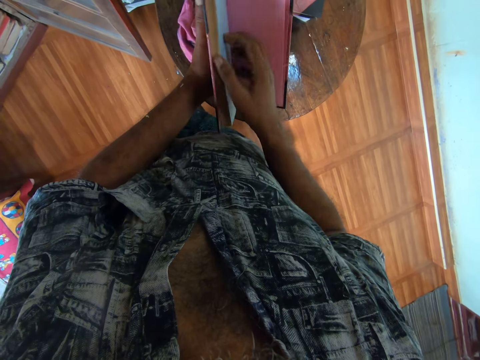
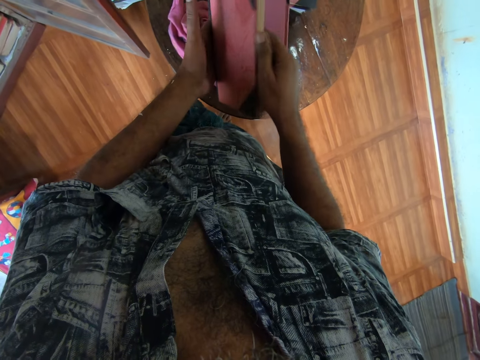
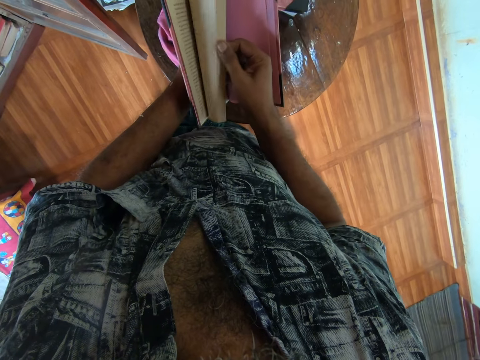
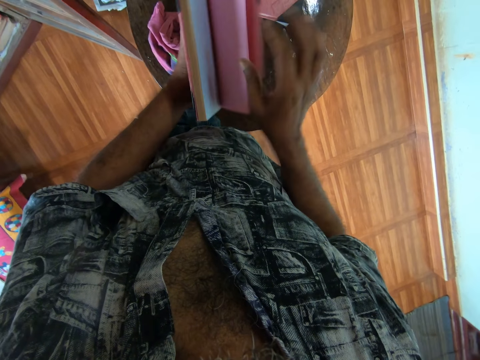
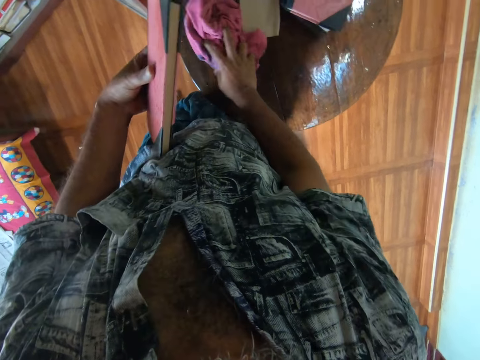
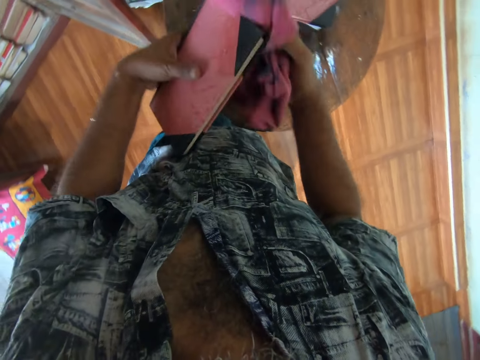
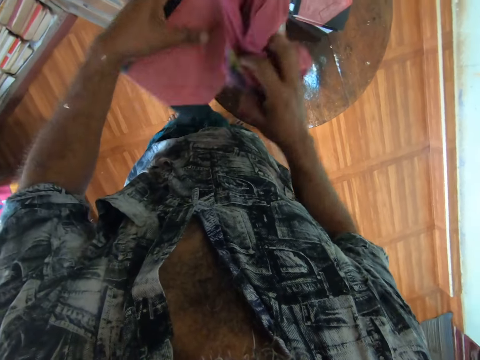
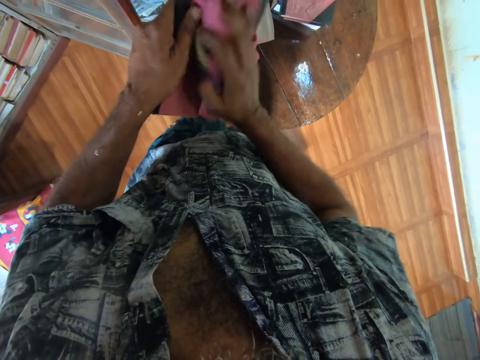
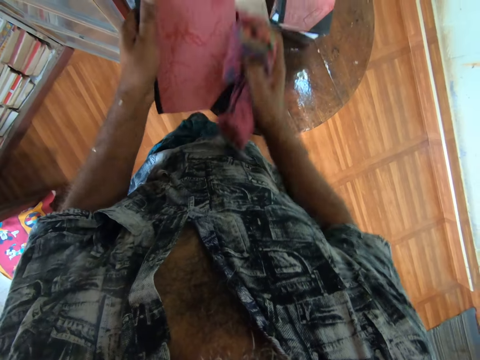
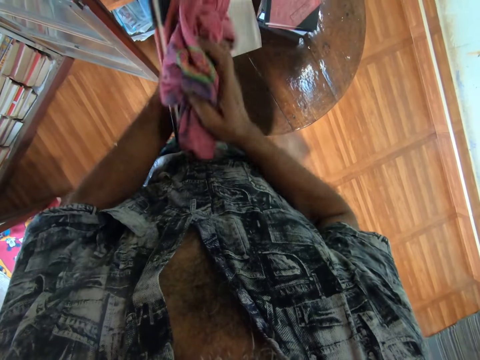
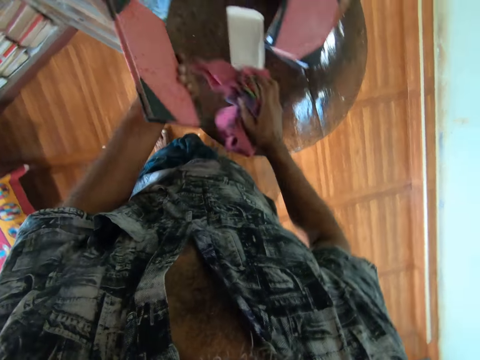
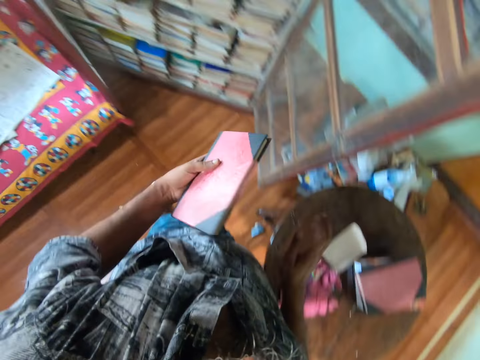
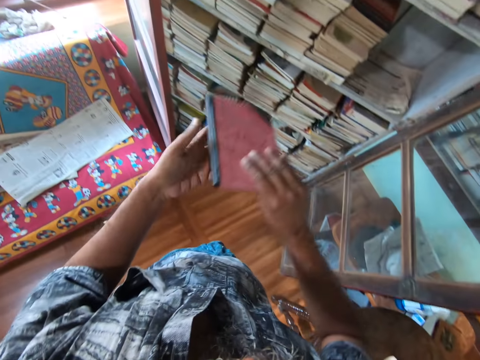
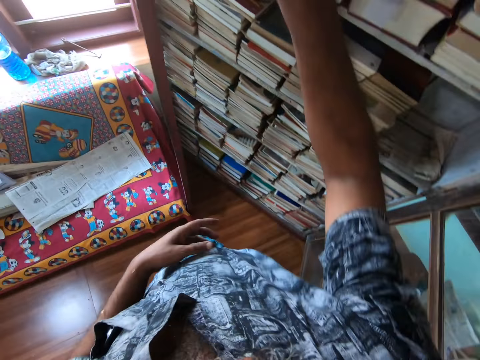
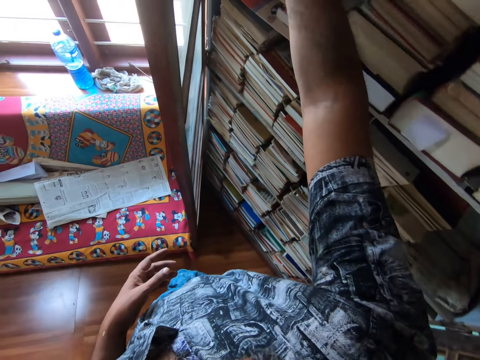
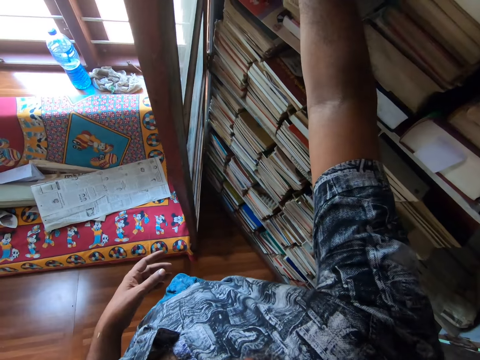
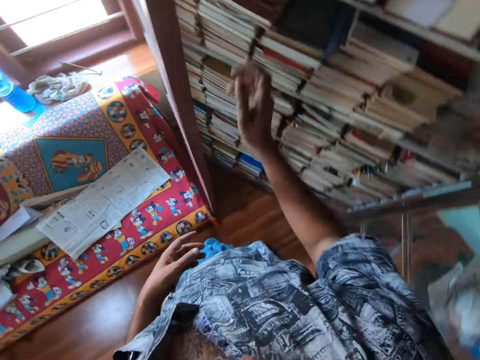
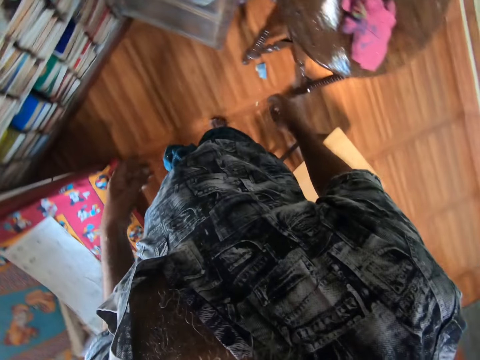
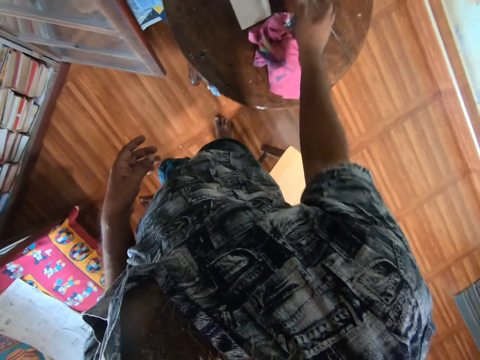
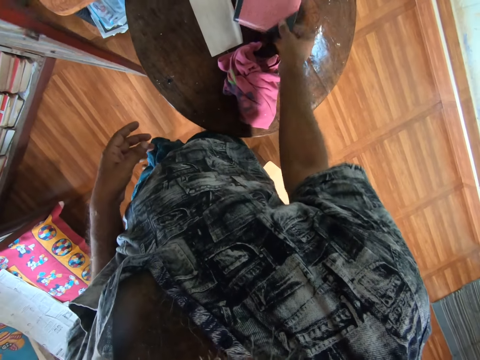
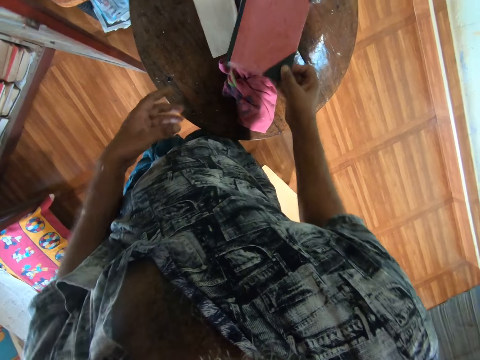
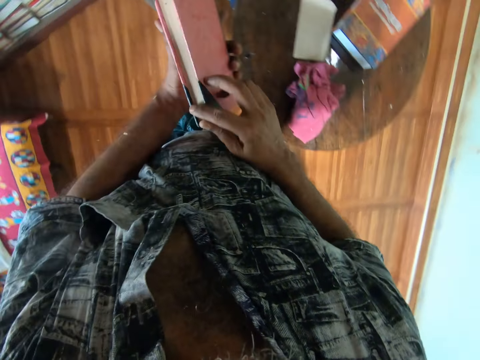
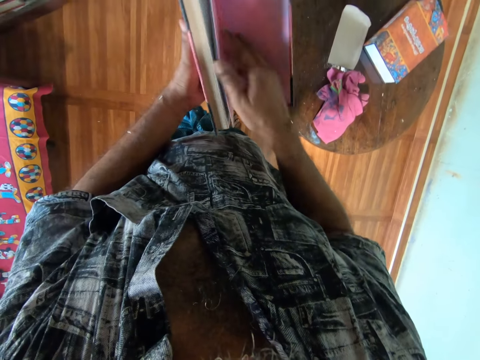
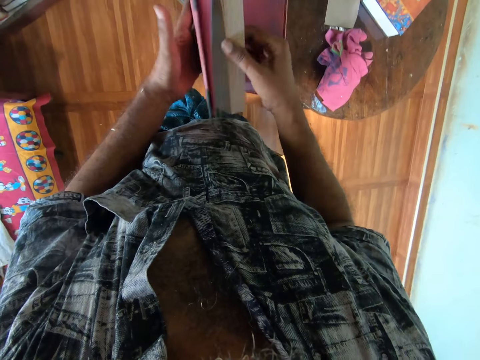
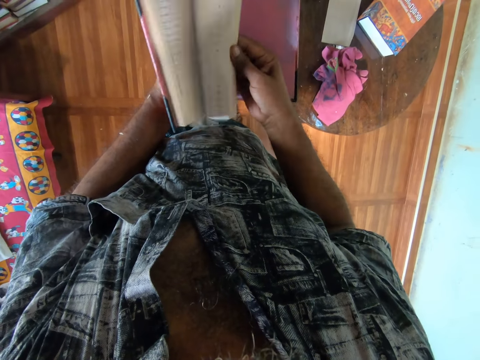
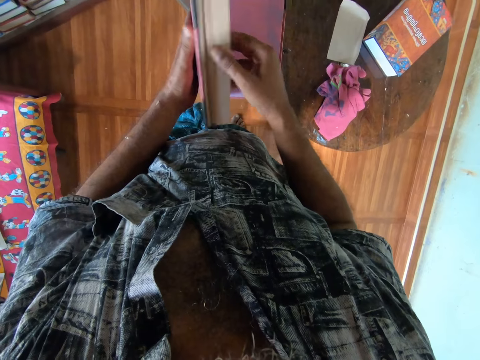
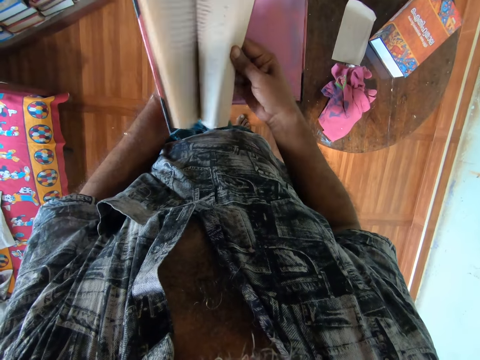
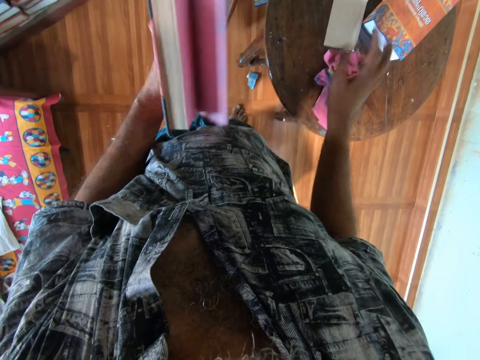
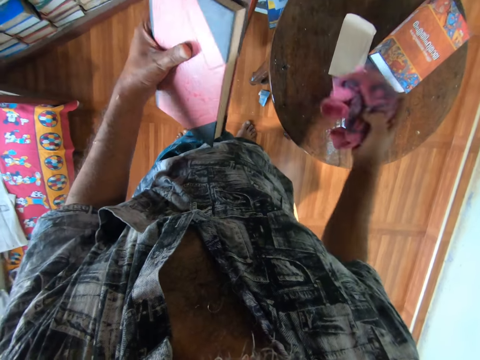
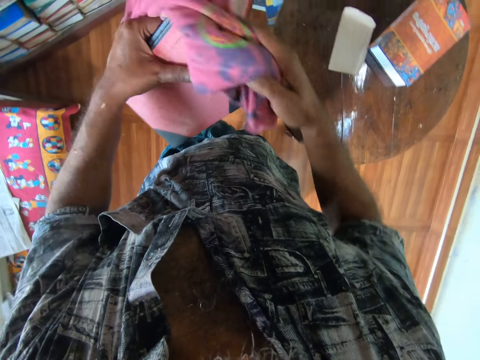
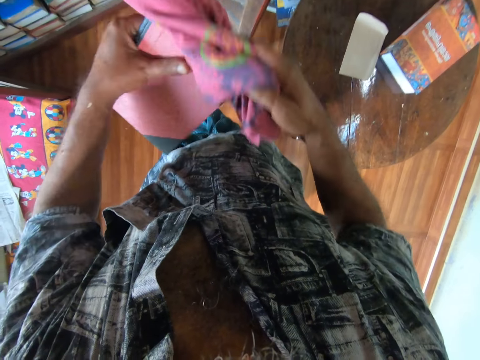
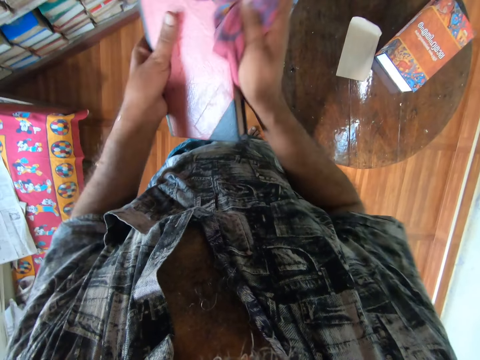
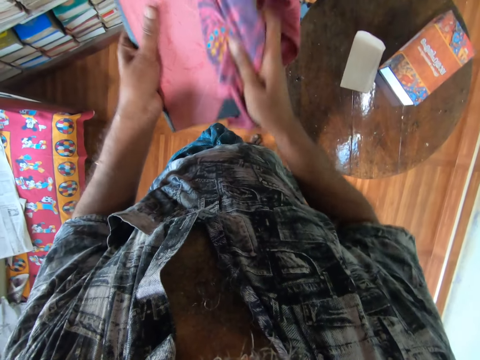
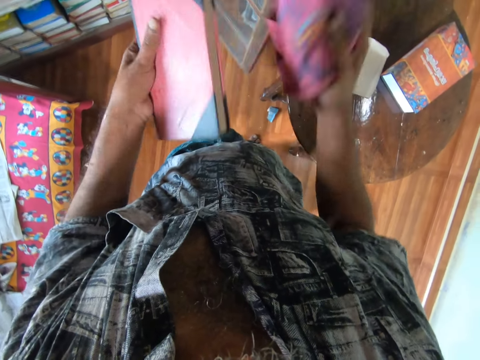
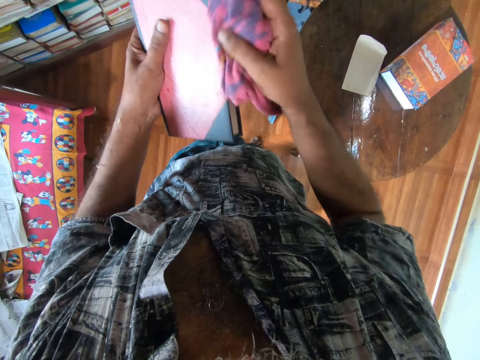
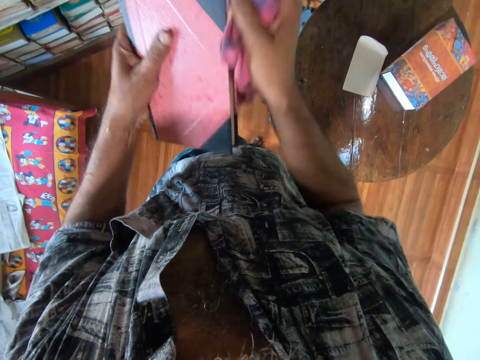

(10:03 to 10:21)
The camera wearer picks up a wiping cloth. They wipe the book with the cloth. They drop the wiping cloth on the table. They move around. They put the book on the shelf. They move around. They pick up a book. They open the pages of the book. They pick up the wiping cloth. They wipe the book with a piece of cloth.

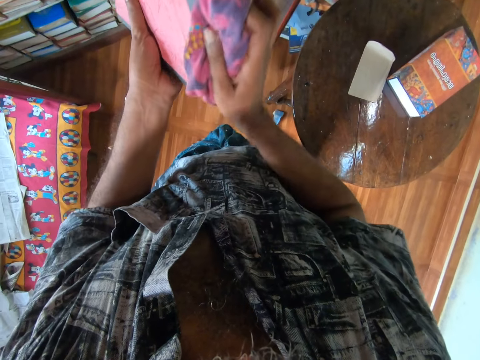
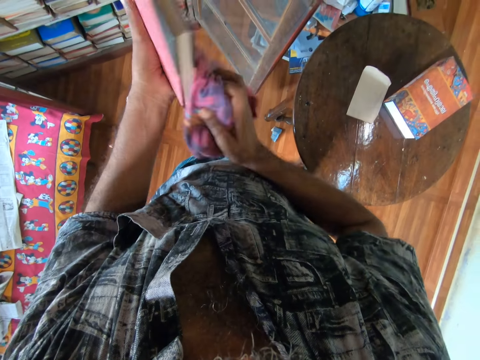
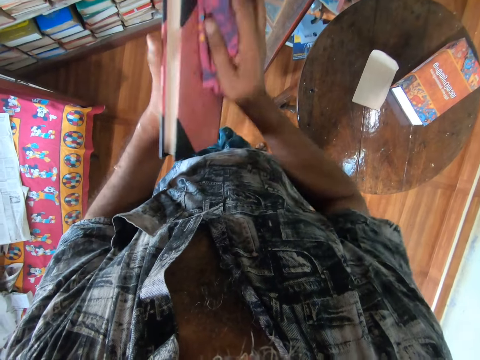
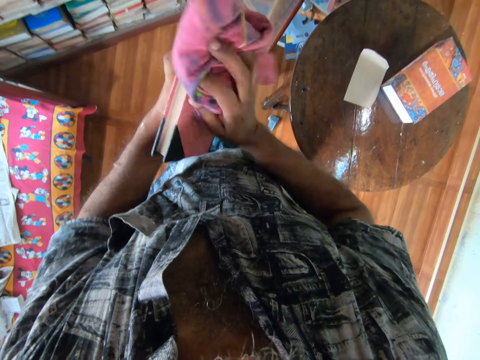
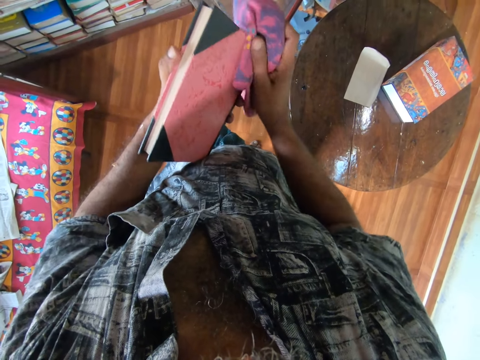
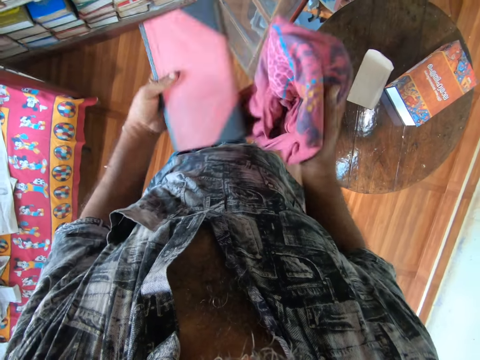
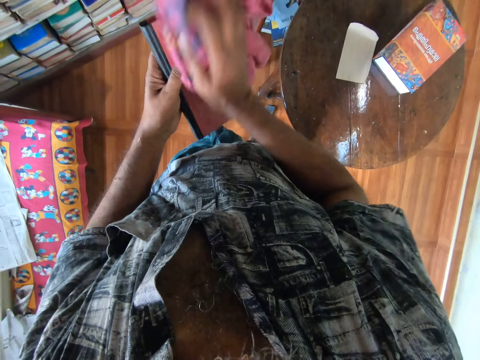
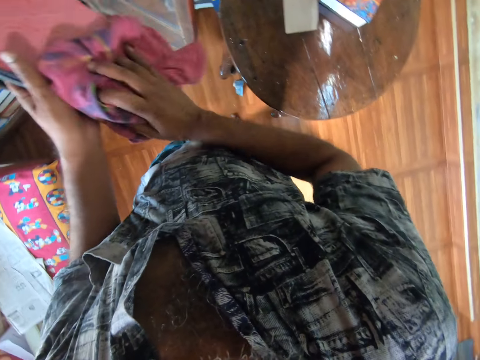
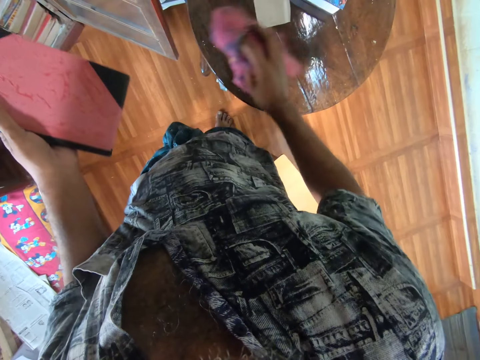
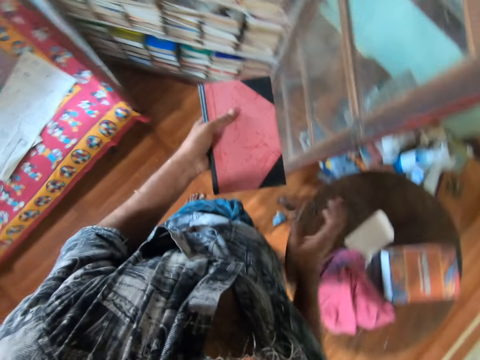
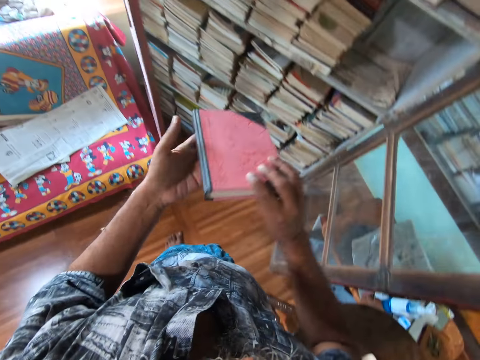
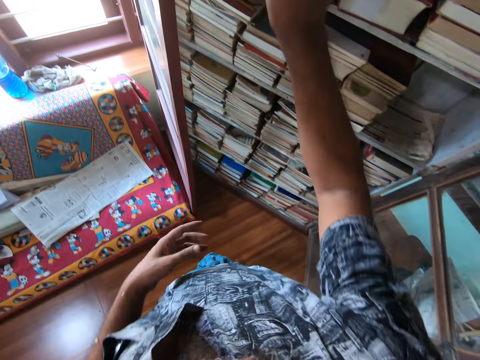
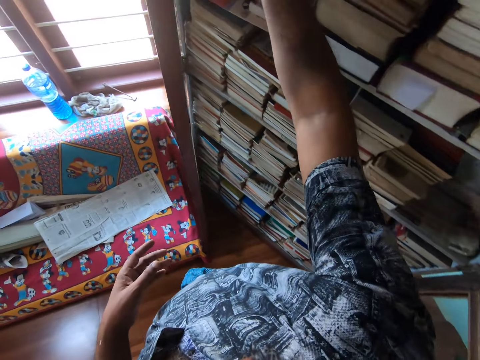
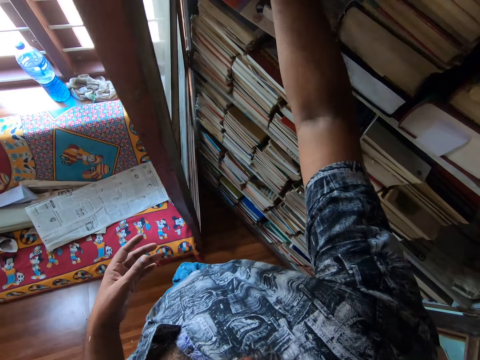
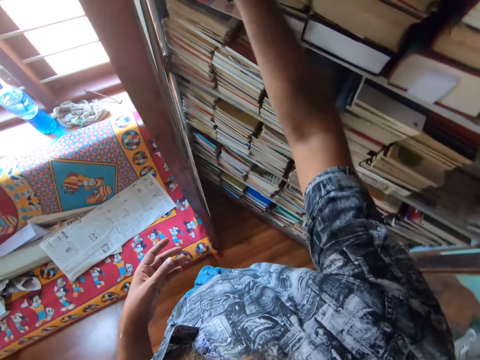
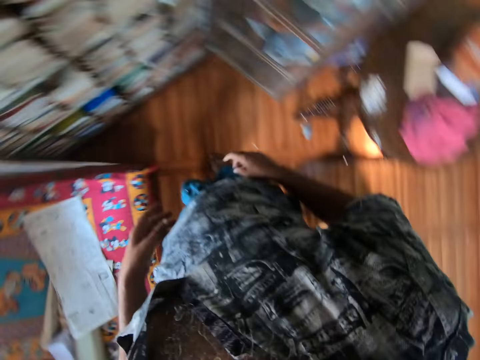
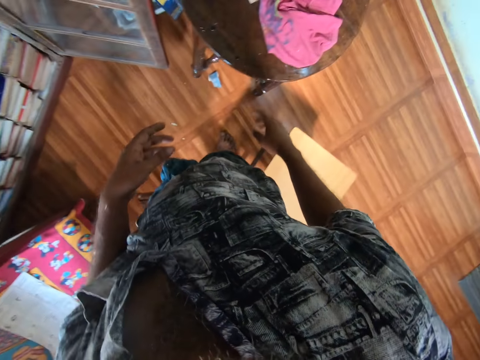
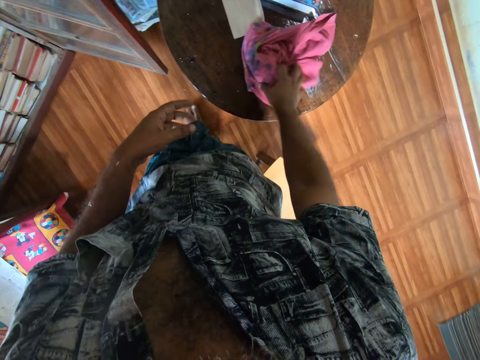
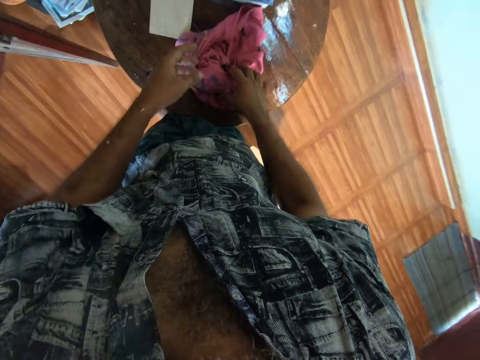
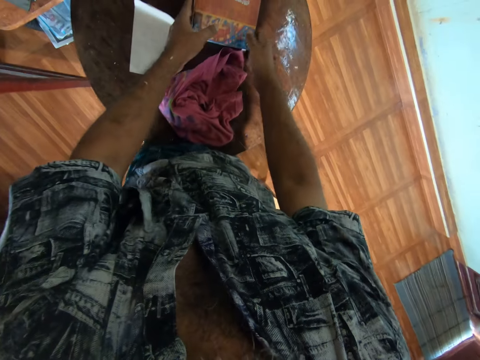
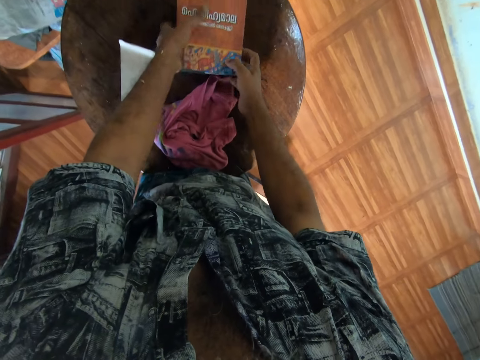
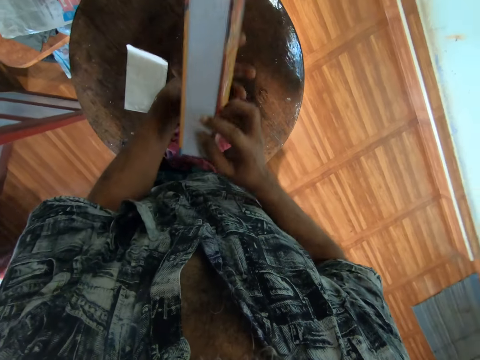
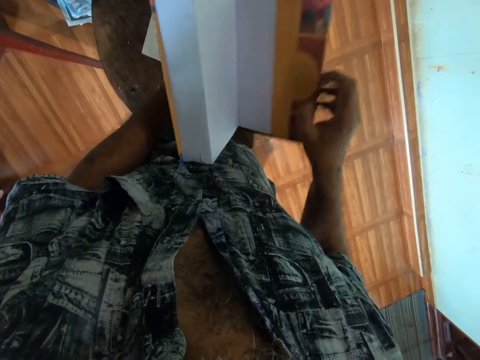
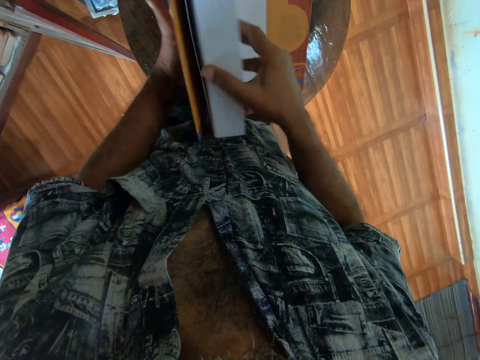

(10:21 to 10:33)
The camera wearer places the cloth down on the table. They move around. They put the book on the bookshelf. They move around. They move the wiping cloth on the table. They pick up a book. They open the pages of the book.
